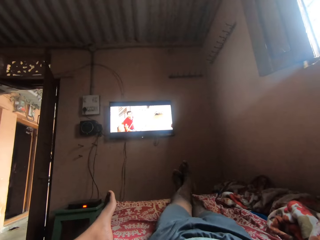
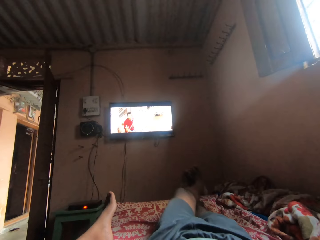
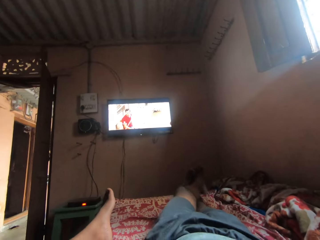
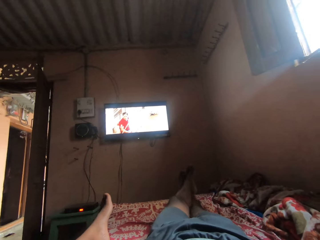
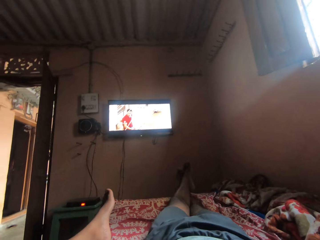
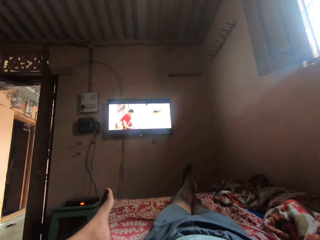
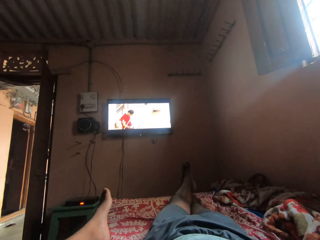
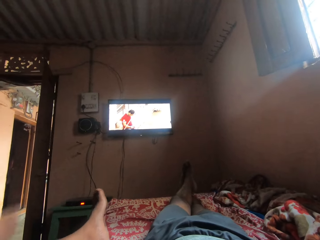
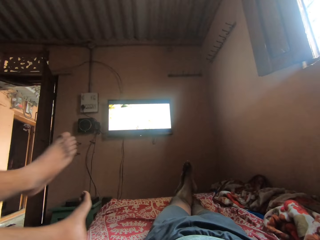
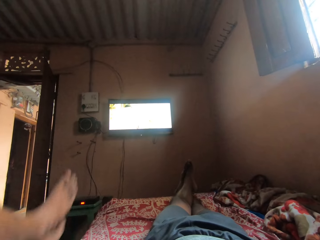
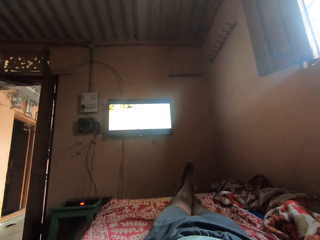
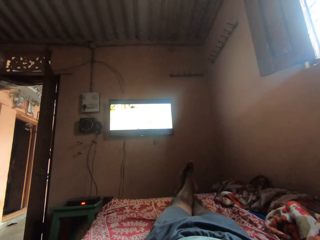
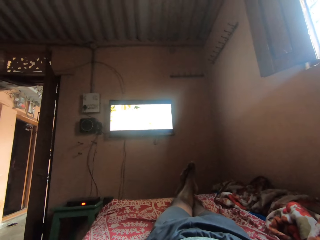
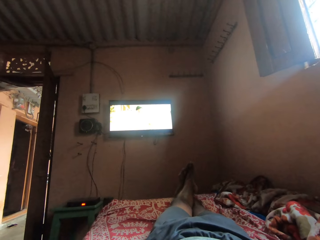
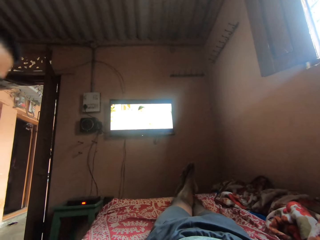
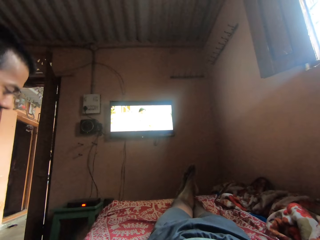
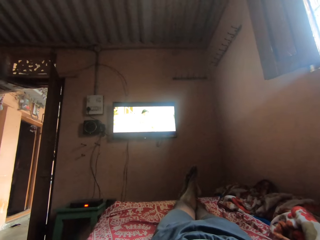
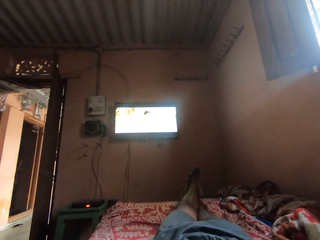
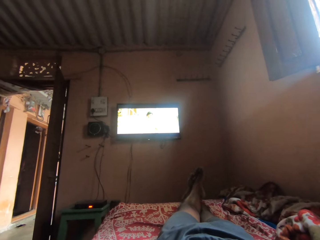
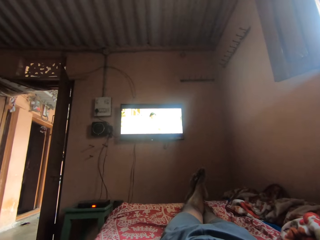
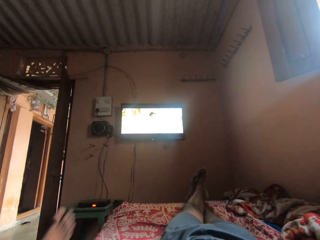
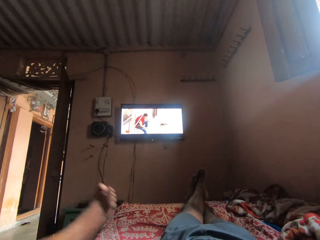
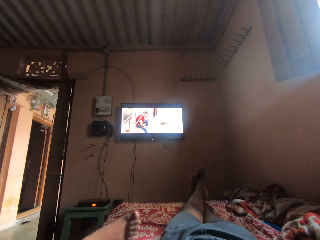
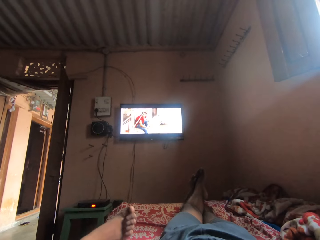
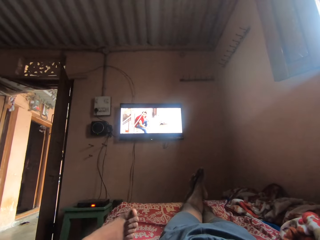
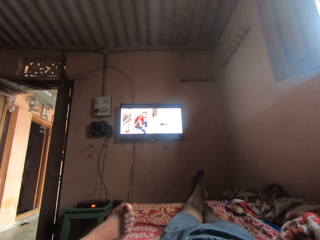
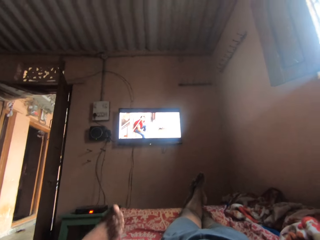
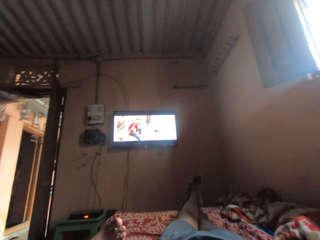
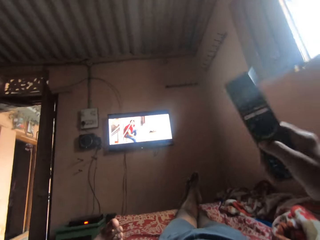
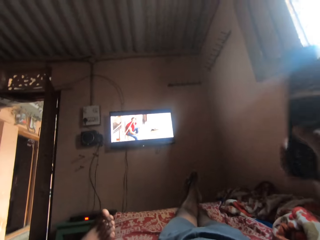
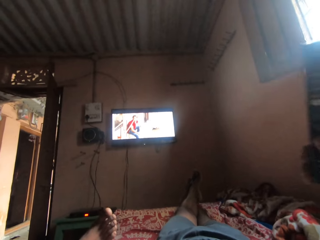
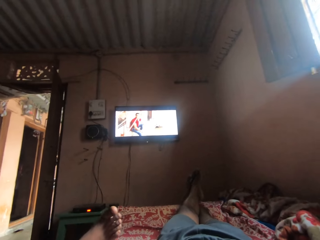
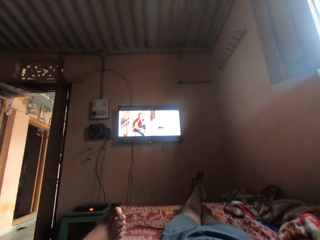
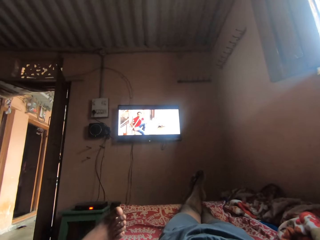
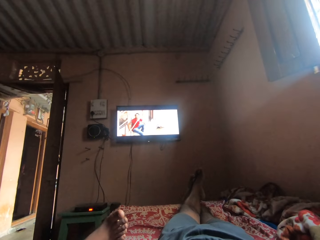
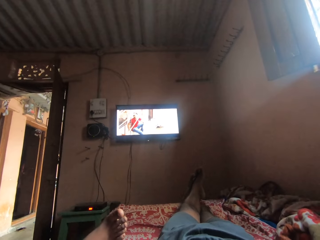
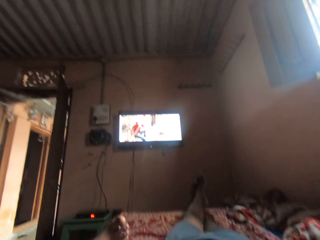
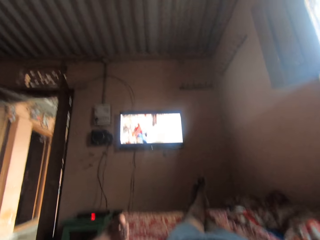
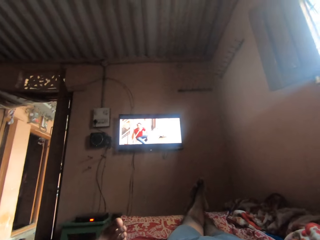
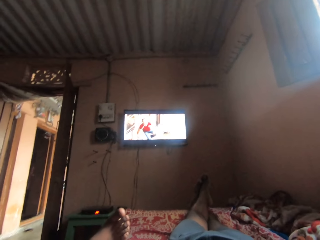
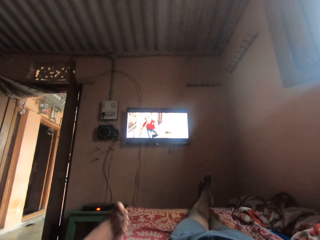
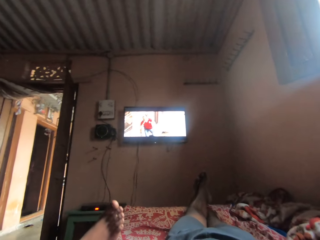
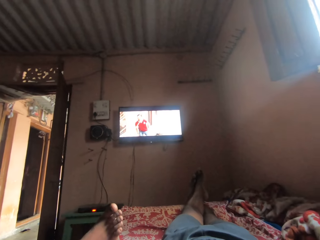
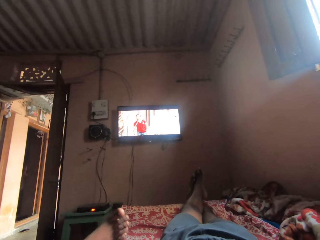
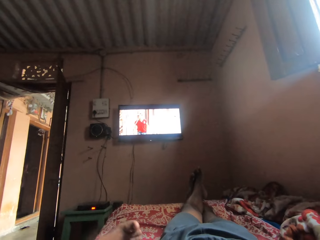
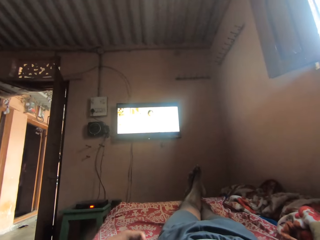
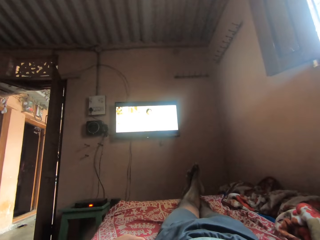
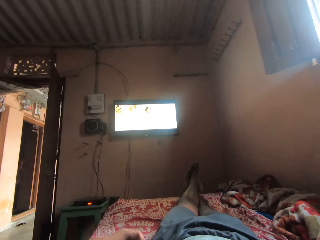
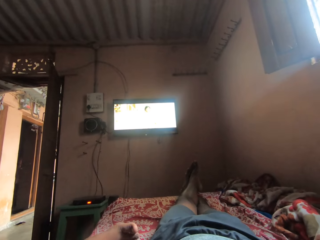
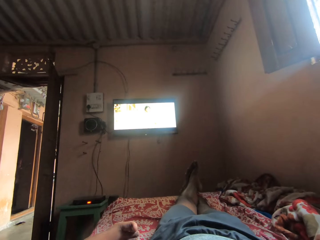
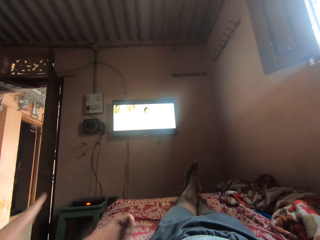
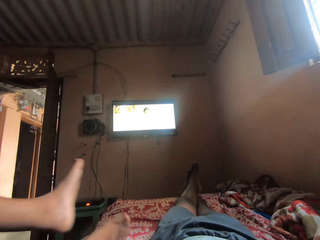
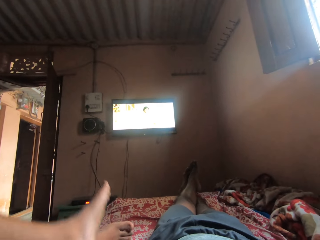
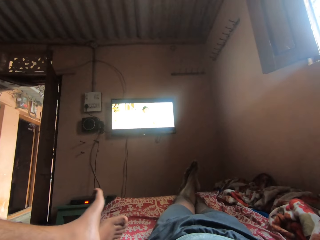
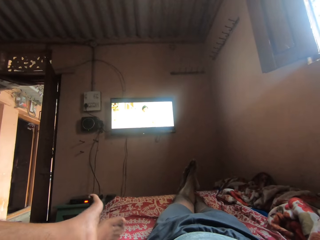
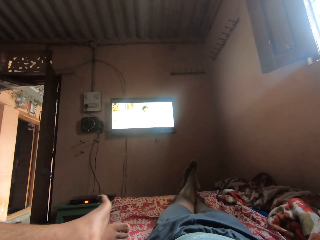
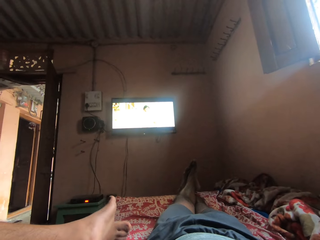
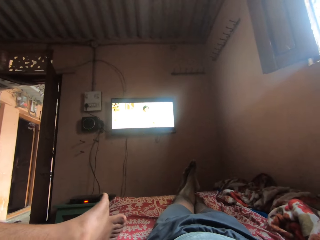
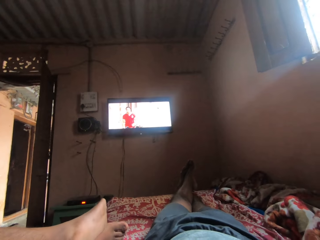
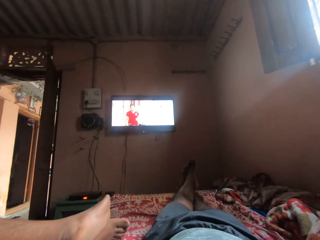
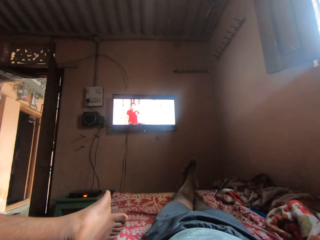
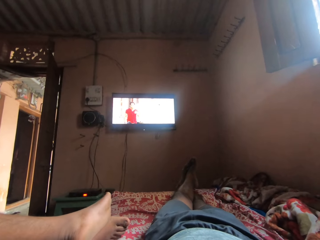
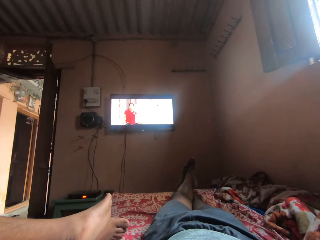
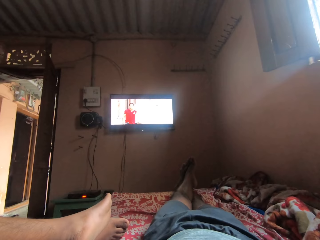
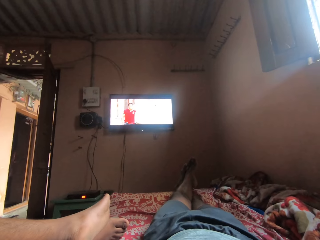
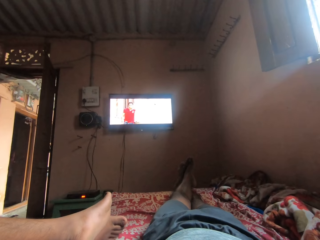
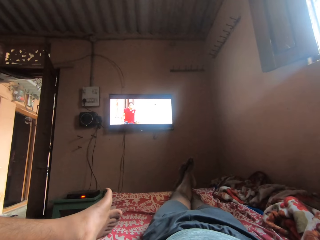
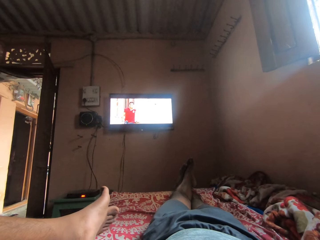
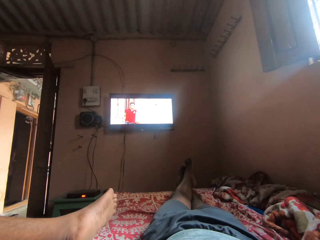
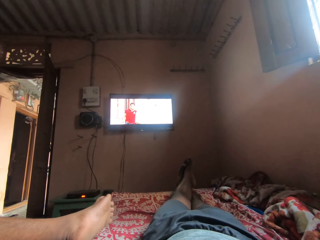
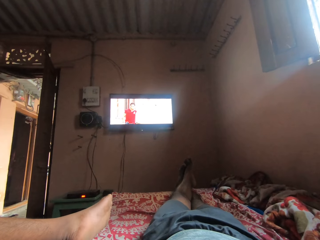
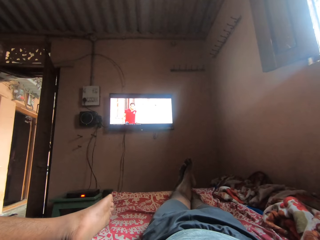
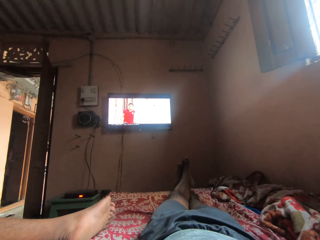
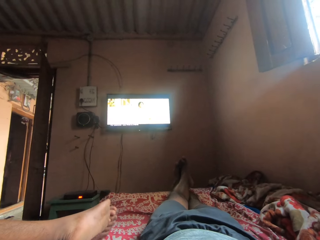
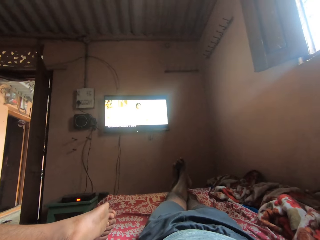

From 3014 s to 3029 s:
The camera wearer adjusts his legs. A man adjusts his leg. The man adjusts himself. The man adjusts his leg. The camera wearer does a hand gesture. He watches the television in a room. The man adjusts his leg. The camera wearer watches the television in a room. The man watches the television in a room.

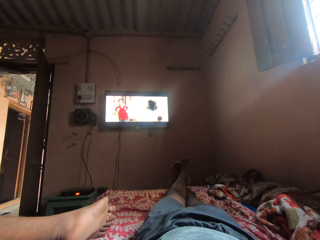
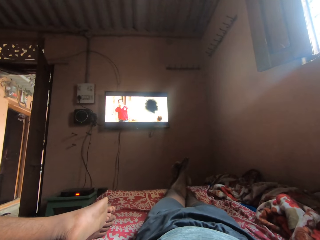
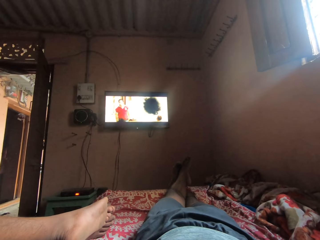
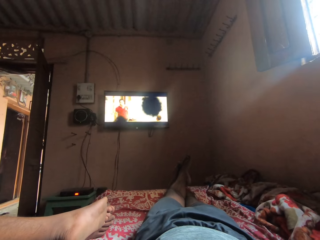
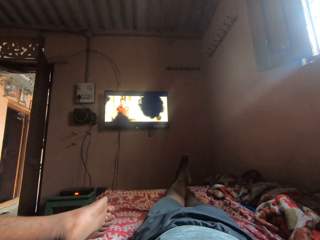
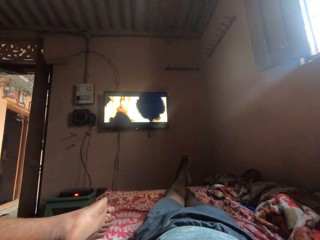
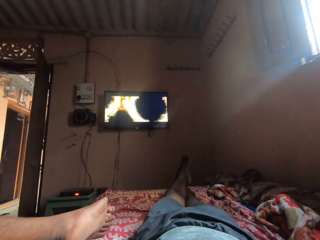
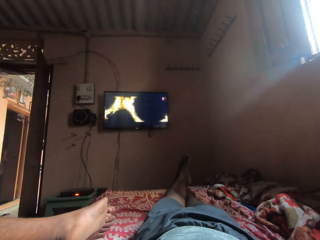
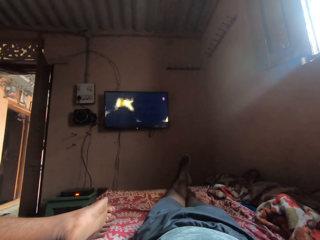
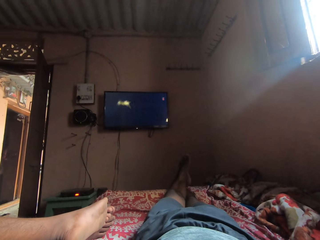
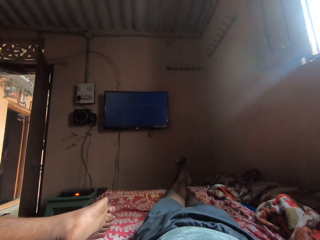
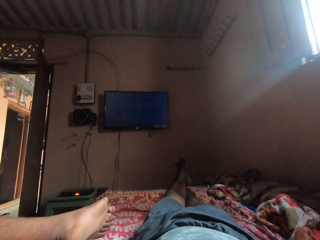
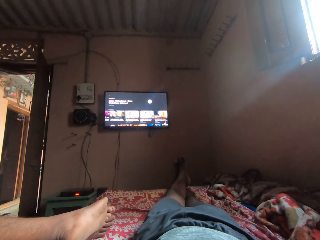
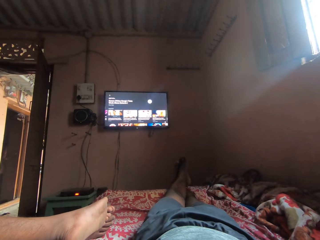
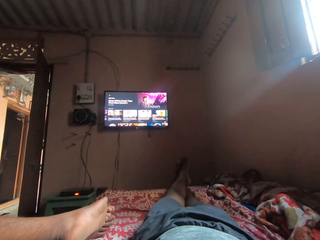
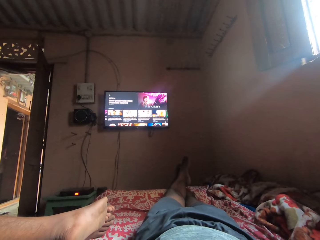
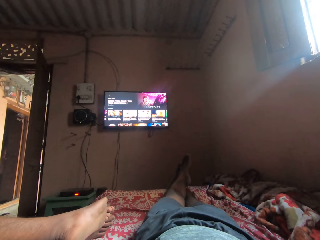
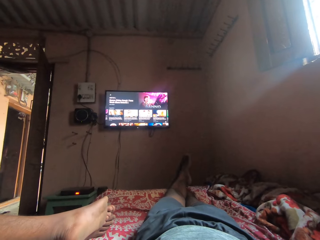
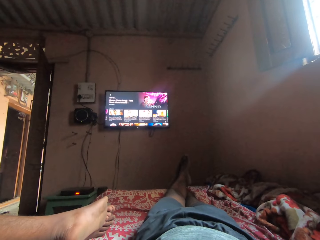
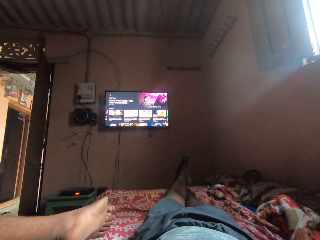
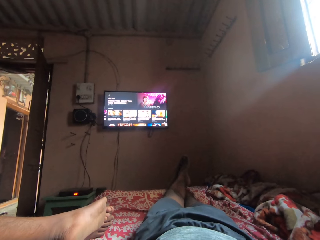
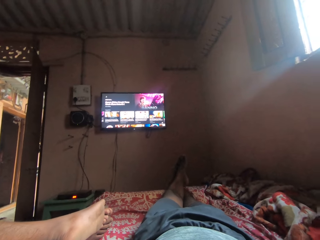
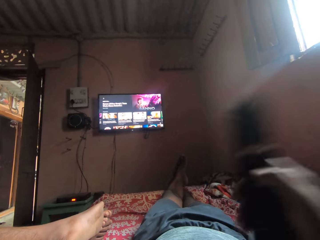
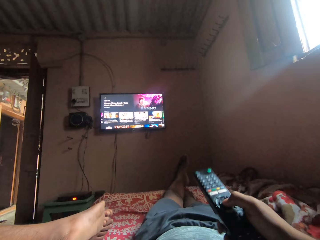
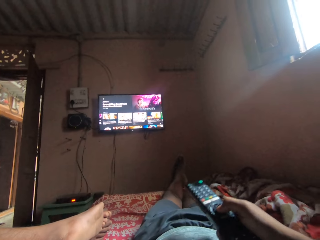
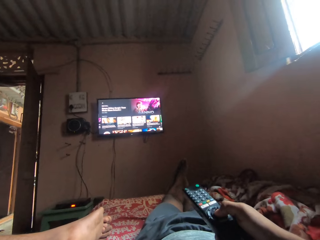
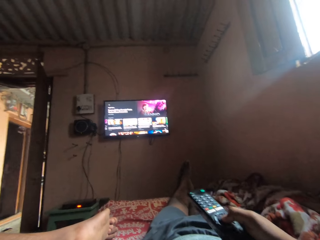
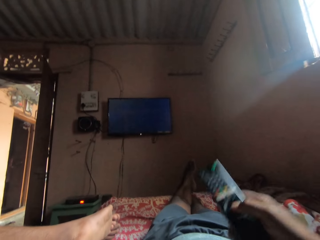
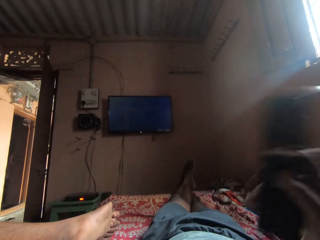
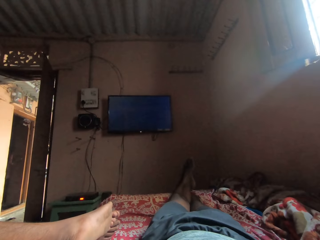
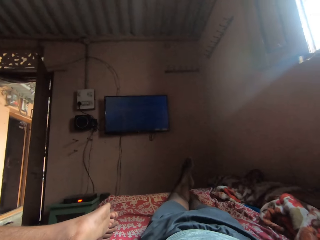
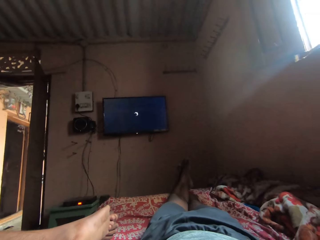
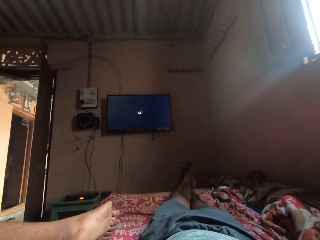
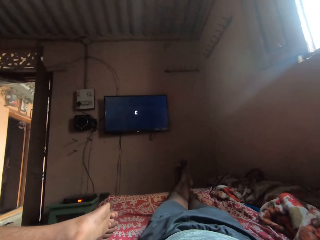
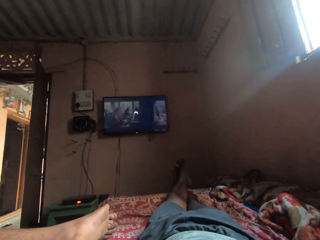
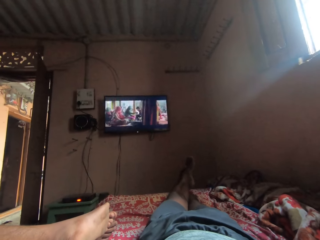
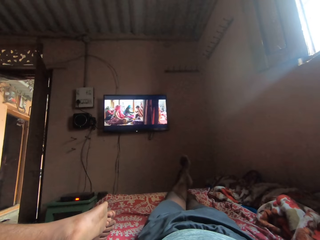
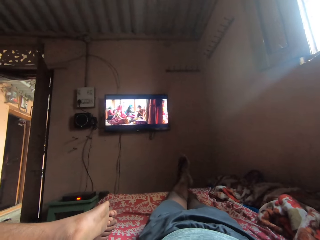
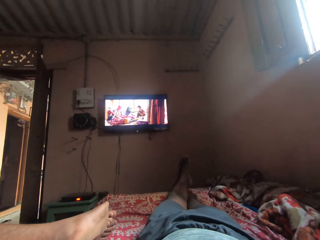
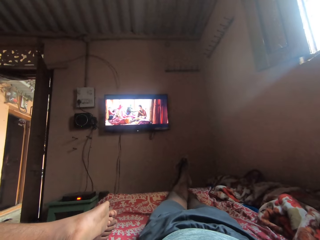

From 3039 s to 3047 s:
The camera wearer controls the television with the remote. They change the TV with the remote.
